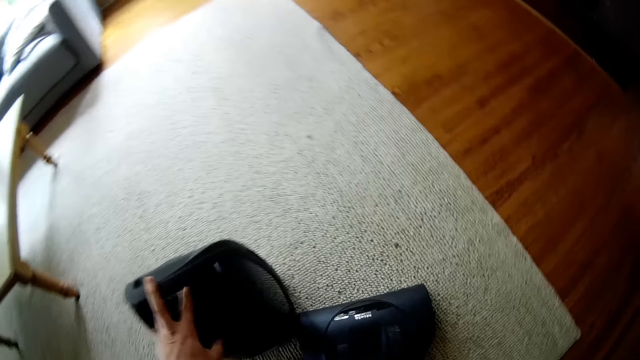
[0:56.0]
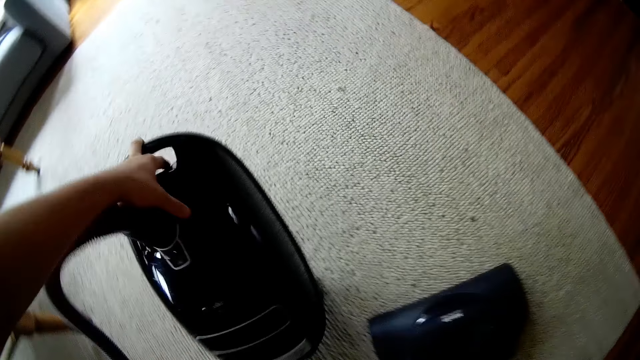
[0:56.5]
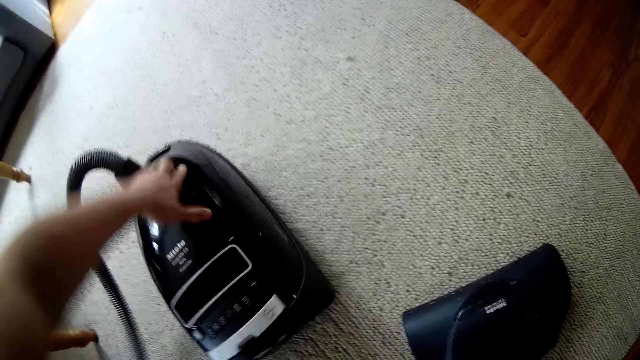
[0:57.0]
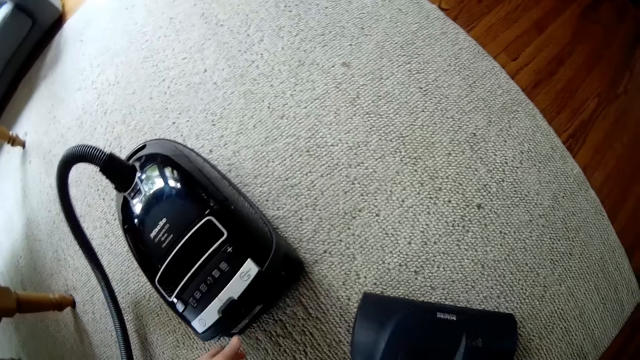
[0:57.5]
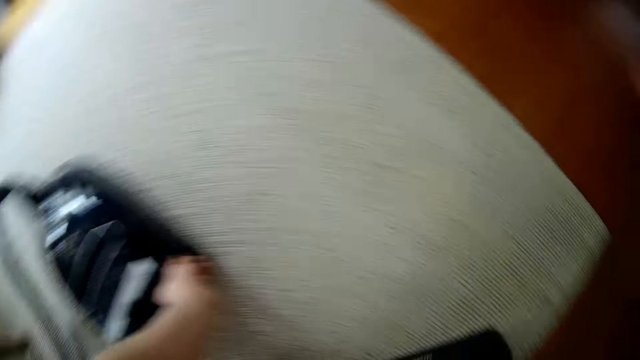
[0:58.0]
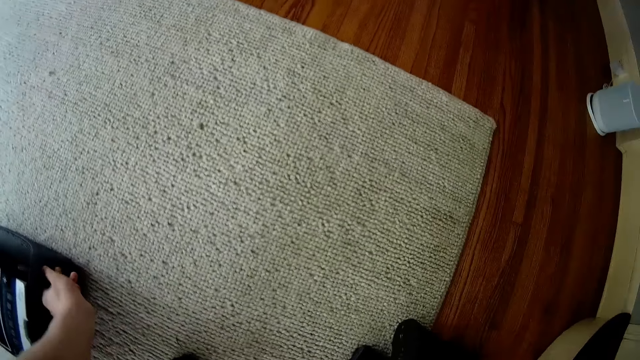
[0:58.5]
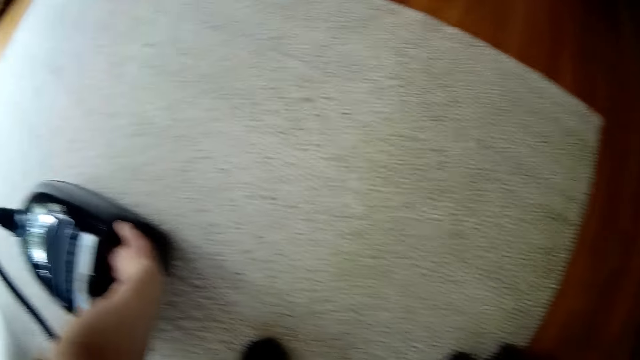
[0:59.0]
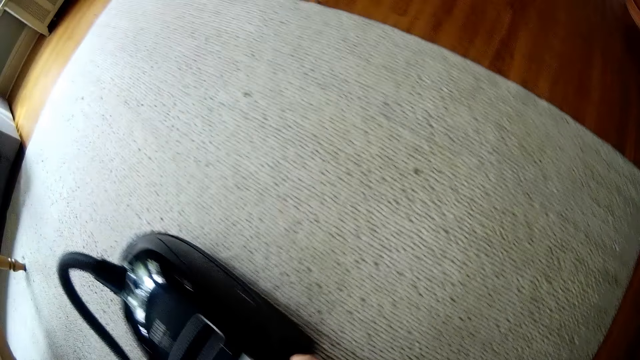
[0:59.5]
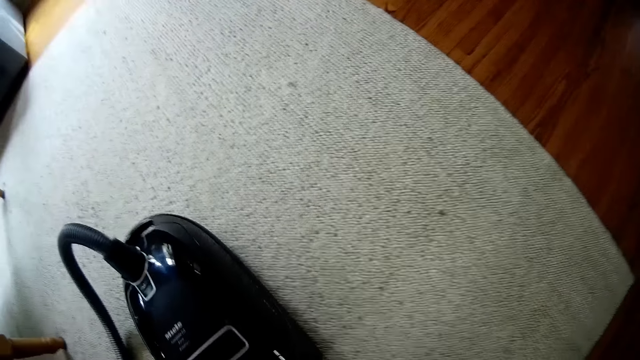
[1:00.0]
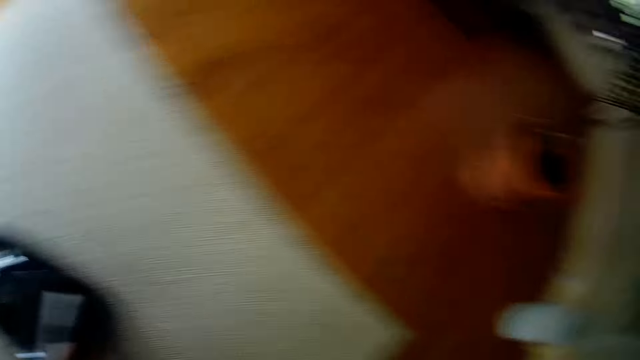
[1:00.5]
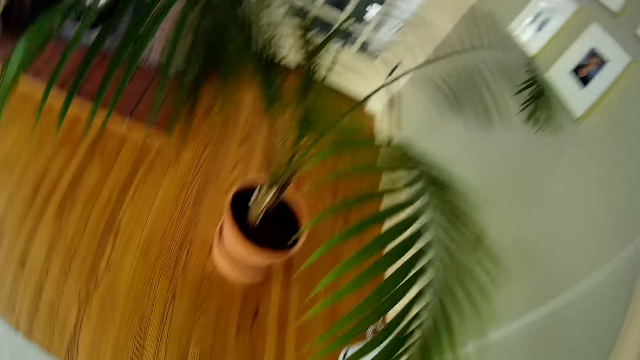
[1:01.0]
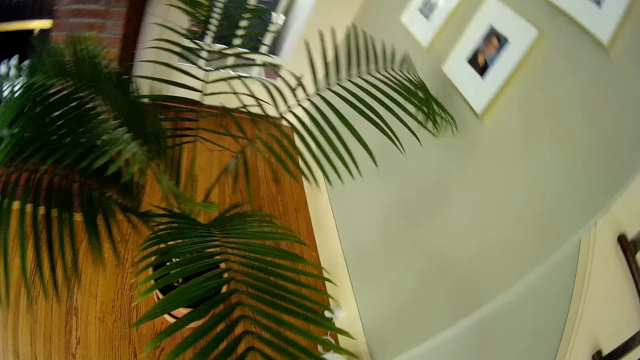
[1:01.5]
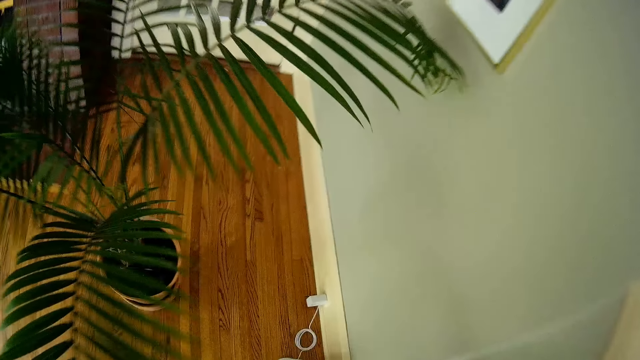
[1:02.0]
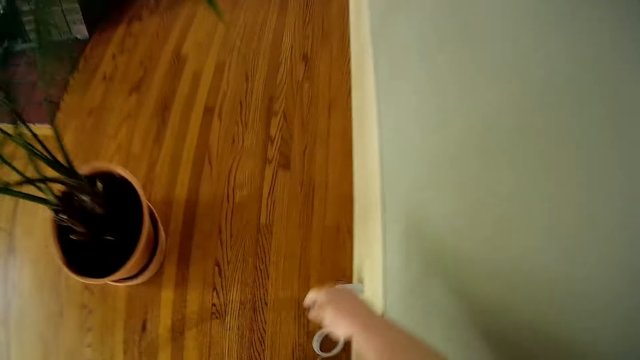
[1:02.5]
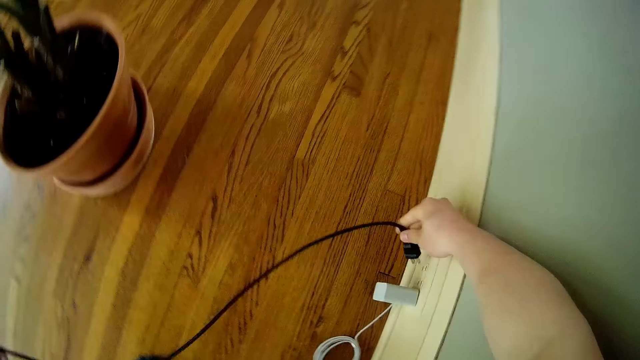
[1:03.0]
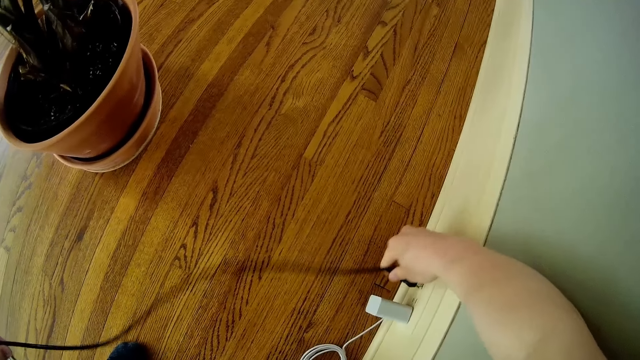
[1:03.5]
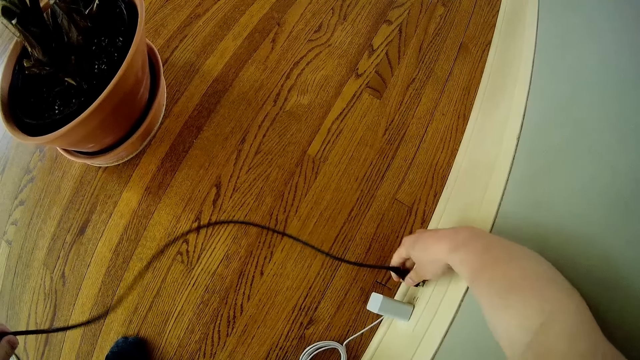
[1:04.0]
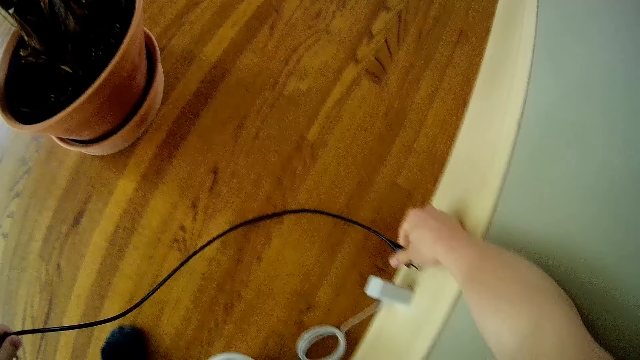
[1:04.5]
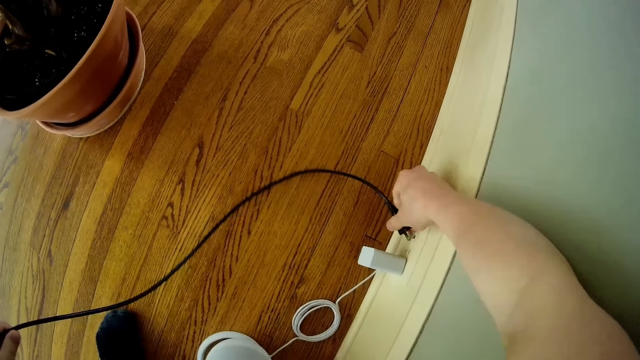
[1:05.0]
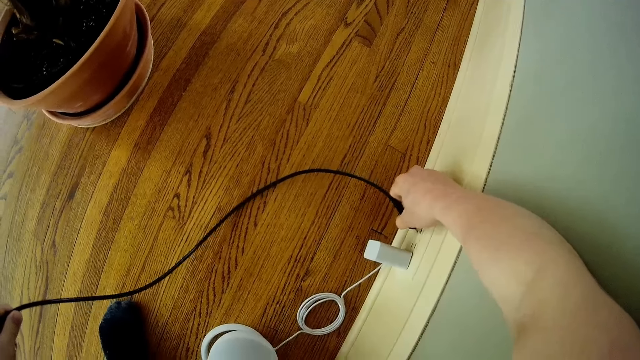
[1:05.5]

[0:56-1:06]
The camera wearer pushes the dust container on the floor with his left hand. He moves a vacuum floor brush on the floor with his right hand. He pulls the dust container on the floor with his left hand. He pulls the vacuum cleaner power wire. He plugs in the power cord of the vacuum cleaner into a wall socket.

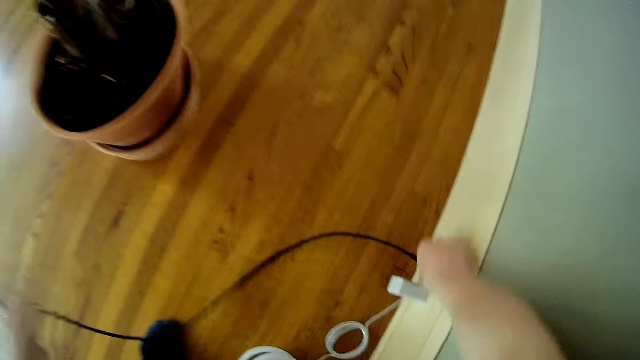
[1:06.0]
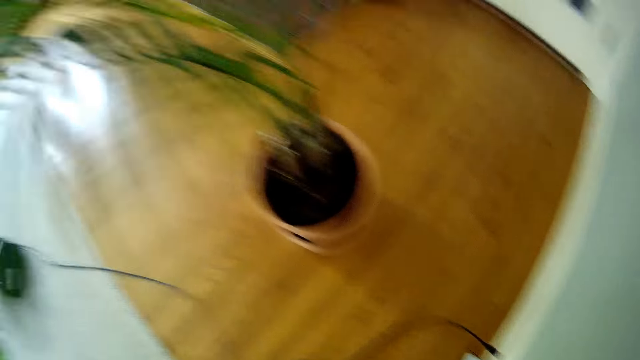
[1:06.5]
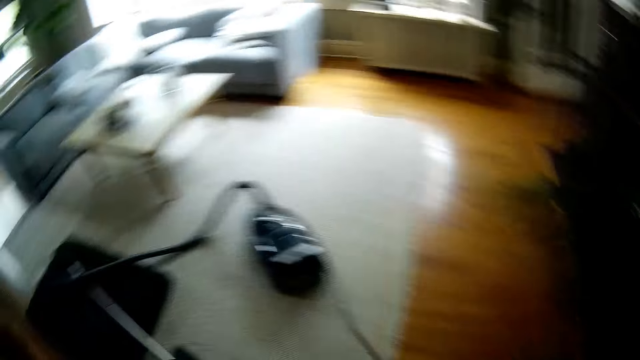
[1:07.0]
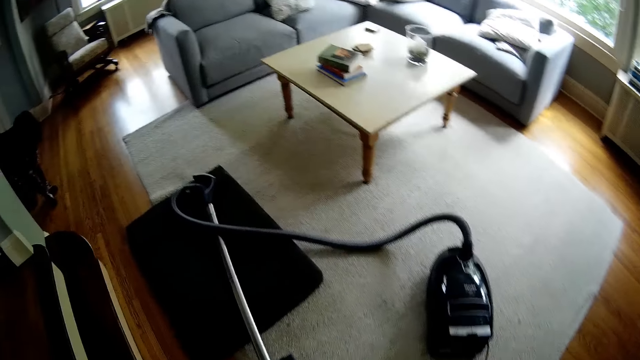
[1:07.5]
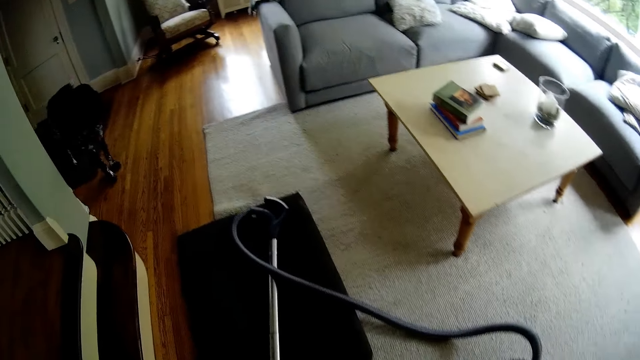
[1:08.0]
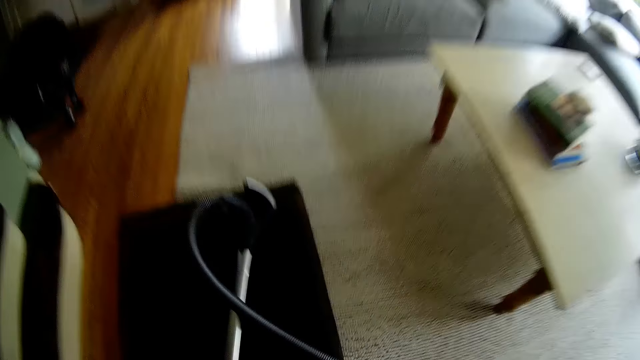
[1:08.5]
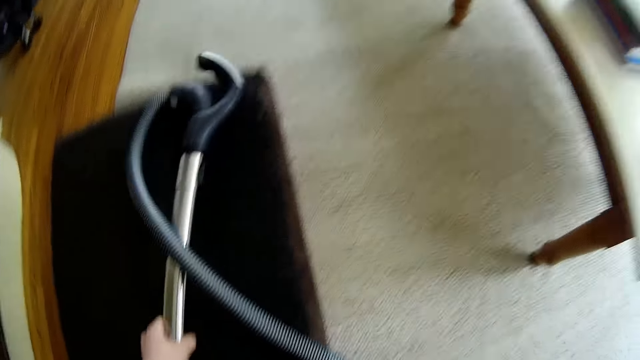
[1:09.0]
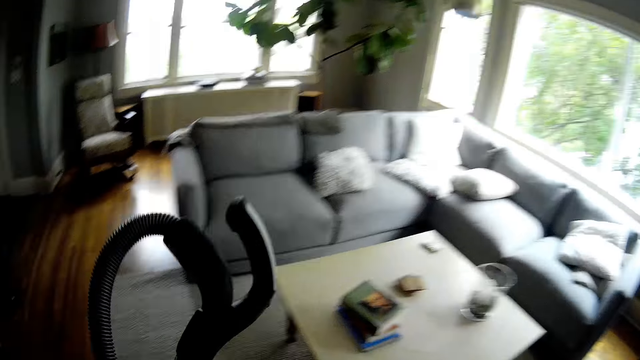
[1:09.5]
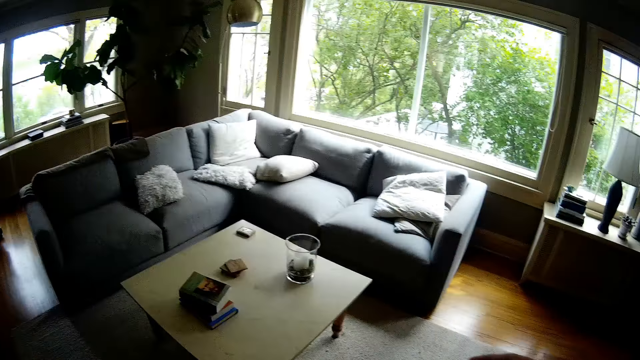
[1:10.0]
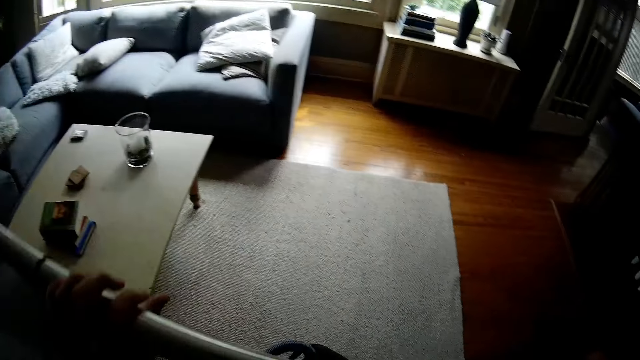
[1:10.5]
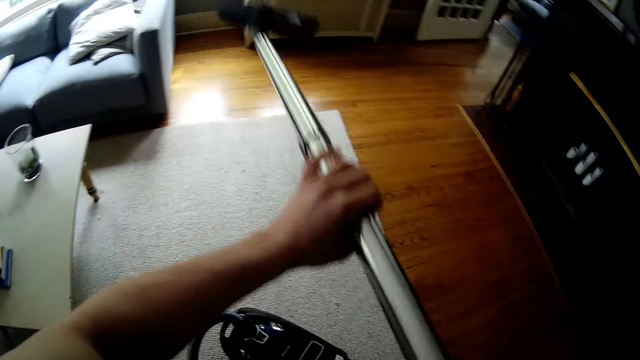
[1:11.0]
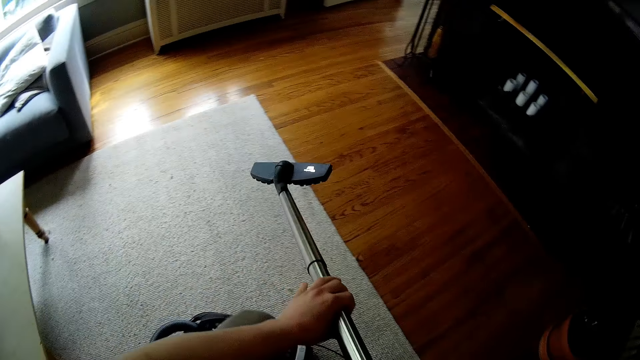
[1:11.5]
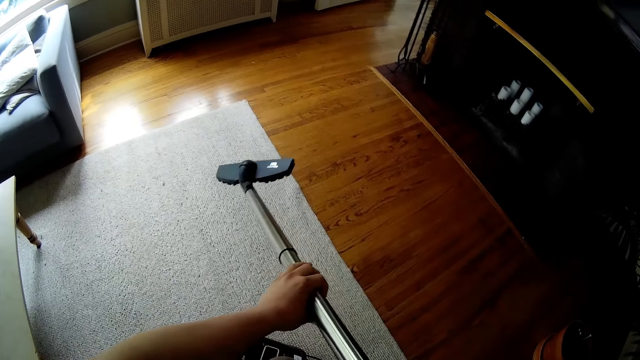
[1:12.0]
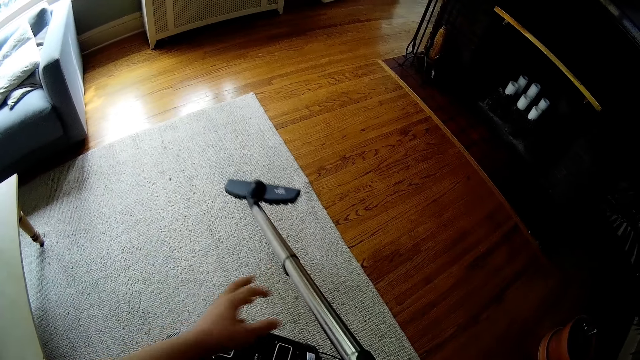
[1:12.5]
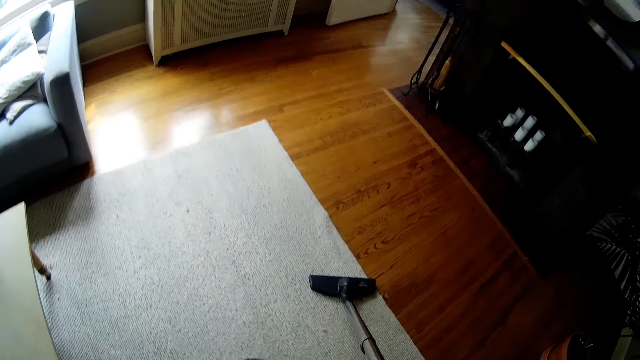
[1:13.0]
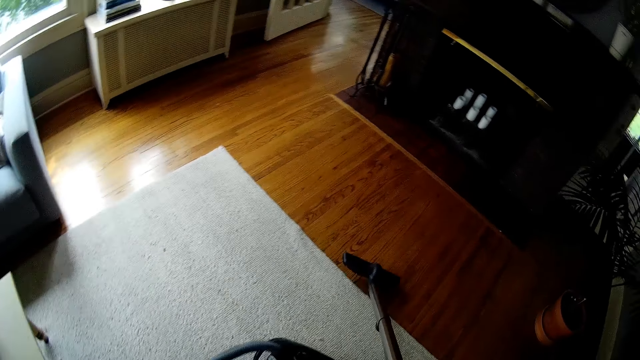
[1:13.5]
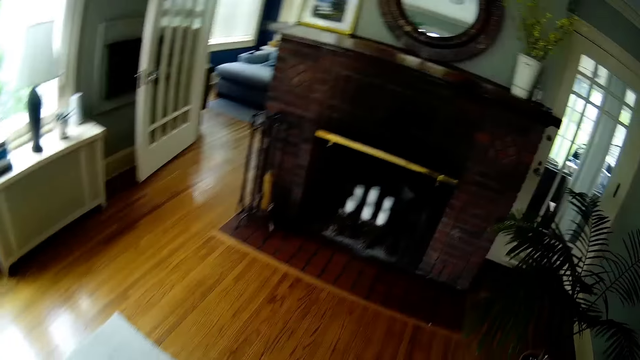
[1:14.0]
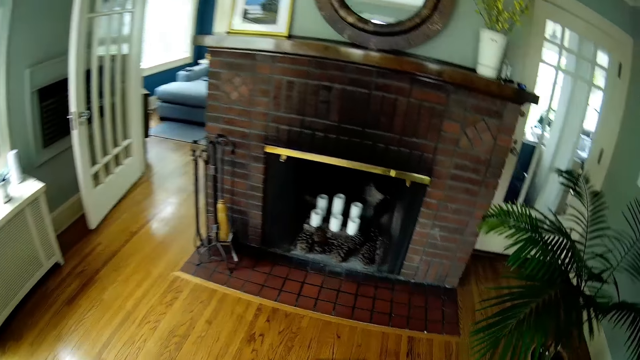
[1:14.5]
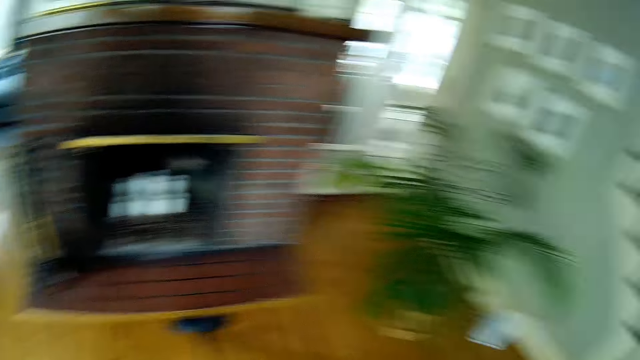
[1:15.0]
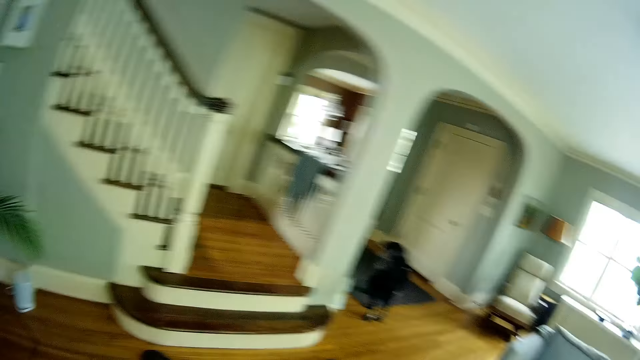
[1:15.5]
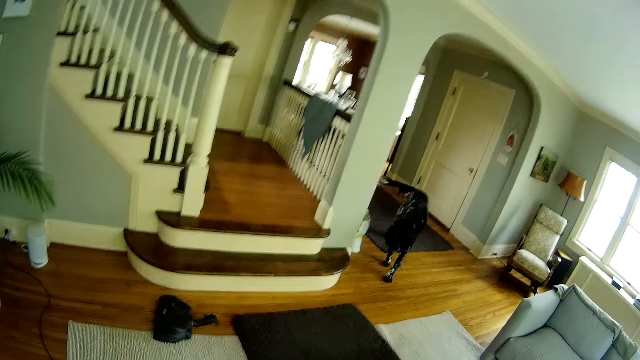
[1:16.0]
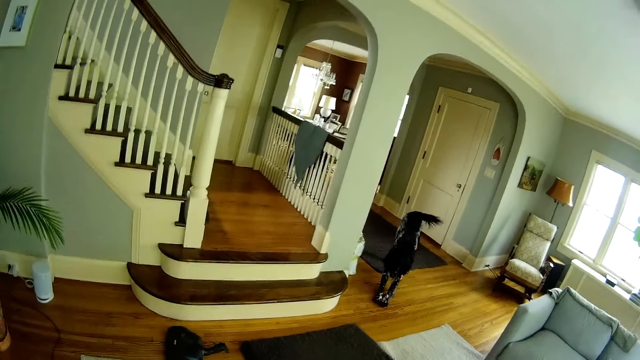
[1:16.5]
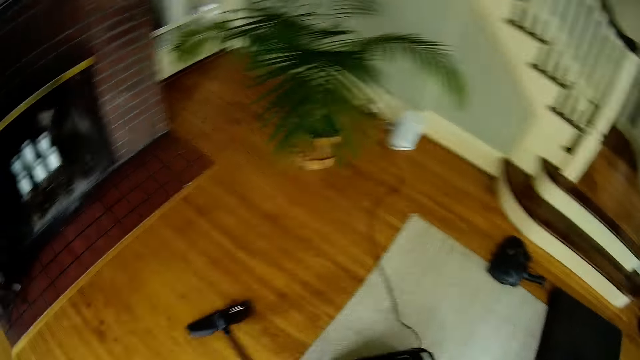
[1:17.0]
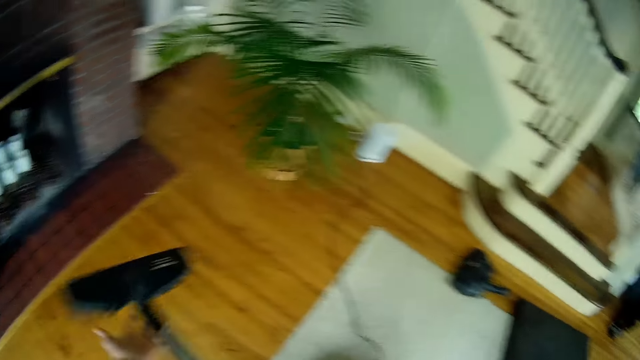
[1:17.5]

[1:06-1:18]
The camera wearer walks towards the vacuum cleaner. He picks up the vacuum cleaner with his left hand. He holds the vacuum cleaner. He vacuums the floor with the vacuum cleaner.
